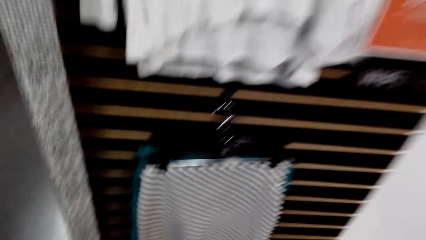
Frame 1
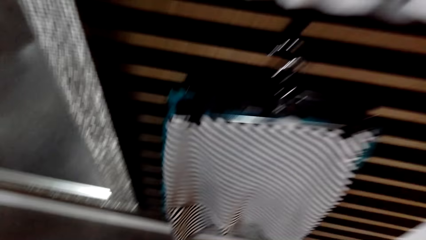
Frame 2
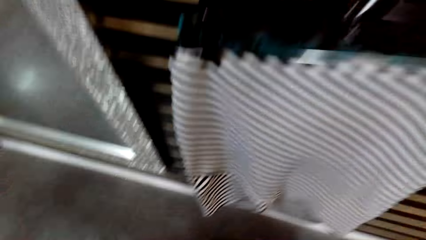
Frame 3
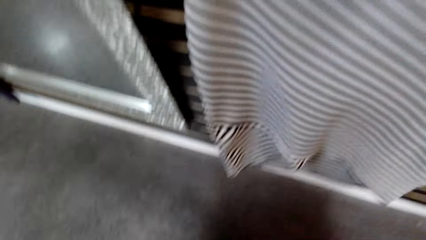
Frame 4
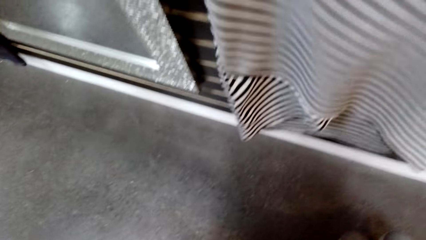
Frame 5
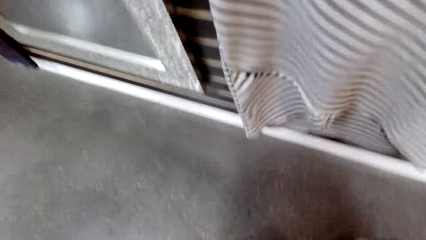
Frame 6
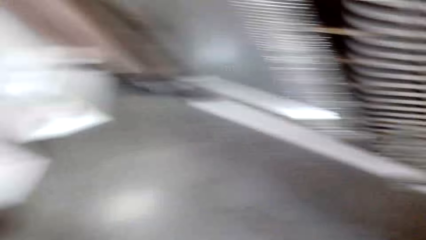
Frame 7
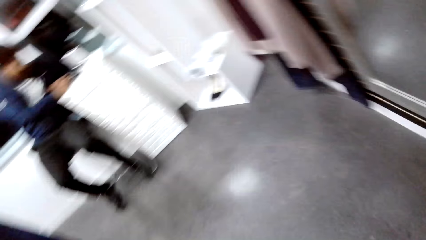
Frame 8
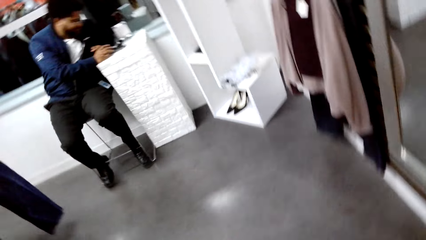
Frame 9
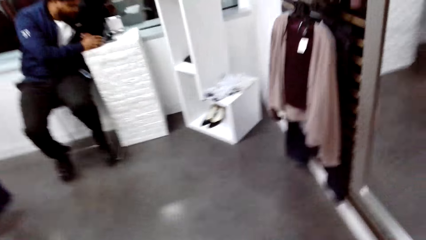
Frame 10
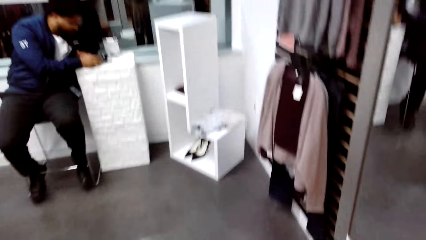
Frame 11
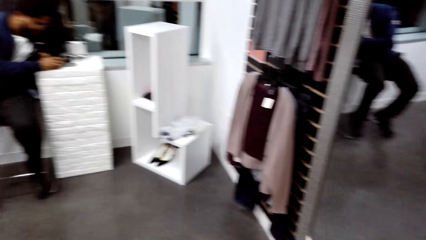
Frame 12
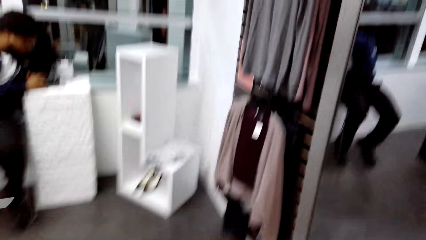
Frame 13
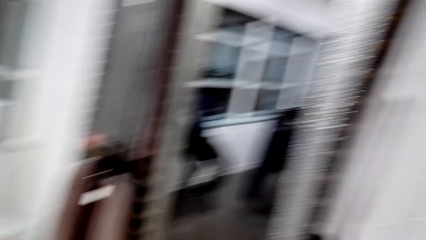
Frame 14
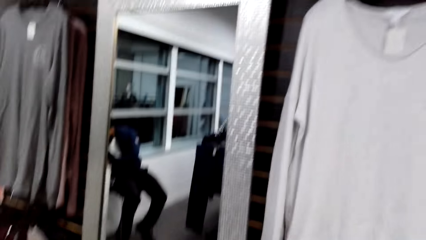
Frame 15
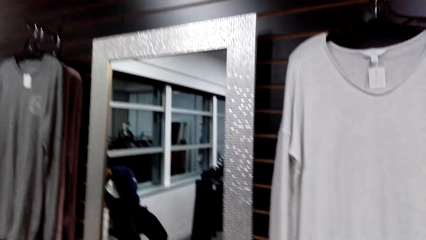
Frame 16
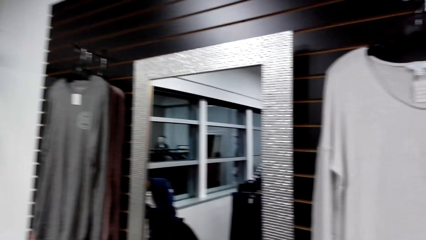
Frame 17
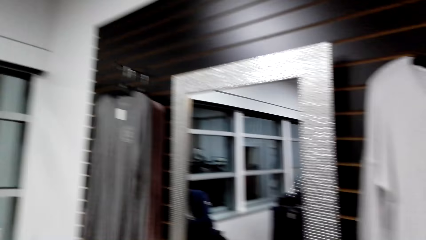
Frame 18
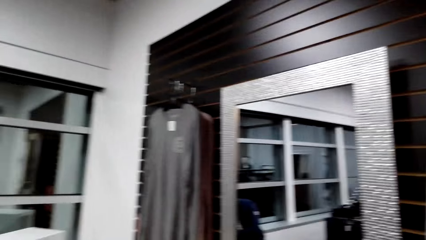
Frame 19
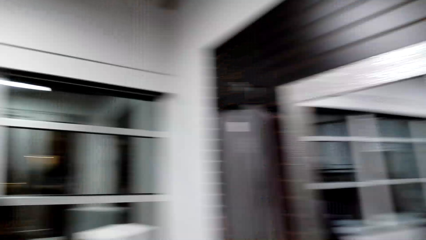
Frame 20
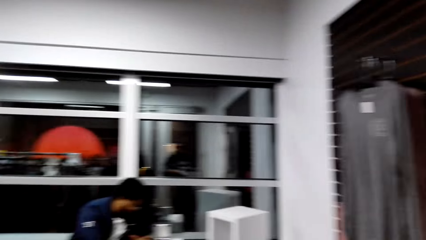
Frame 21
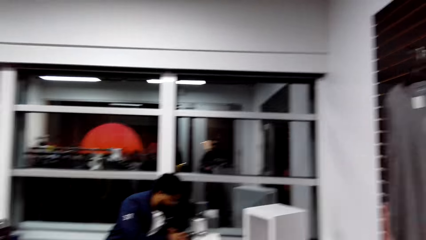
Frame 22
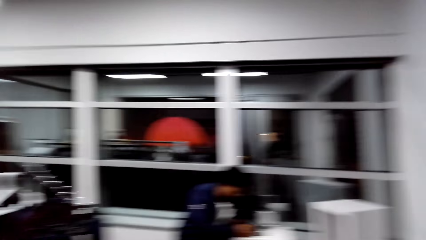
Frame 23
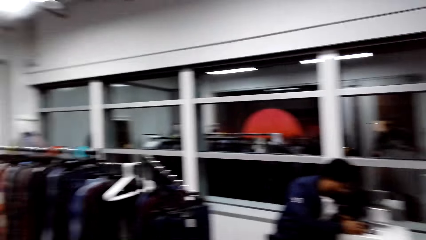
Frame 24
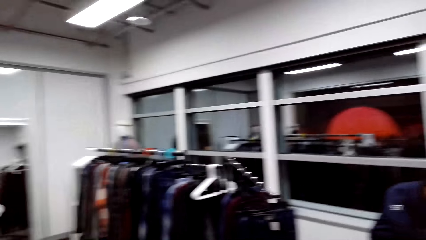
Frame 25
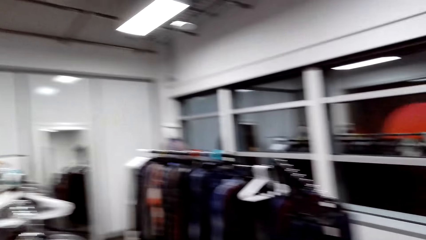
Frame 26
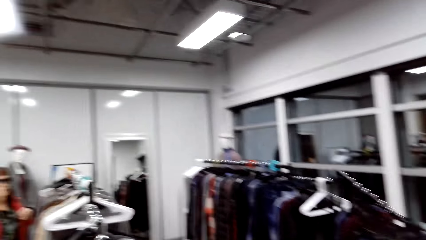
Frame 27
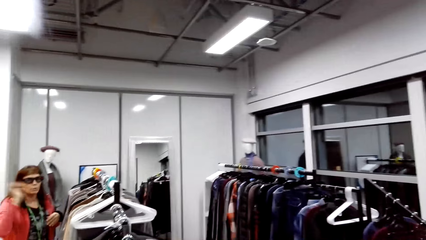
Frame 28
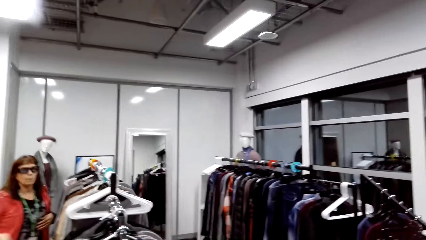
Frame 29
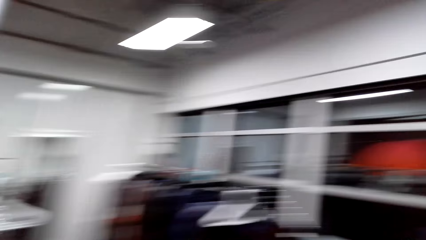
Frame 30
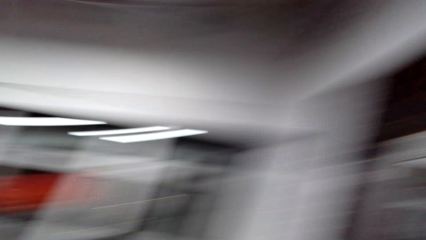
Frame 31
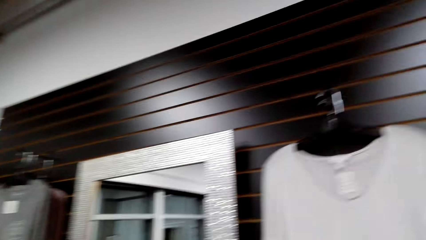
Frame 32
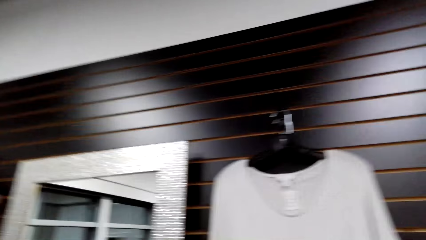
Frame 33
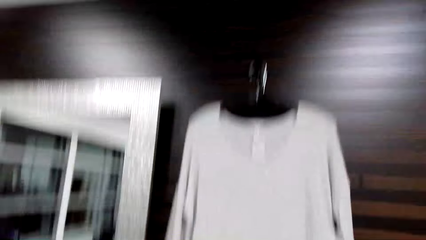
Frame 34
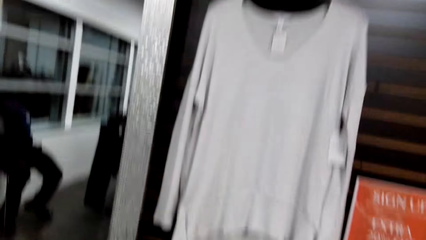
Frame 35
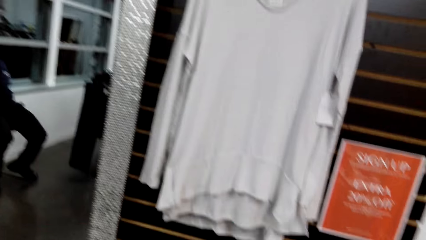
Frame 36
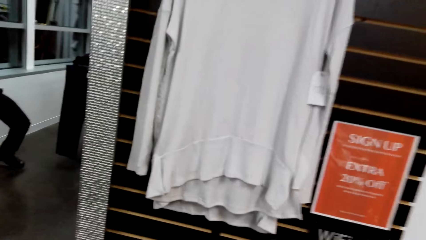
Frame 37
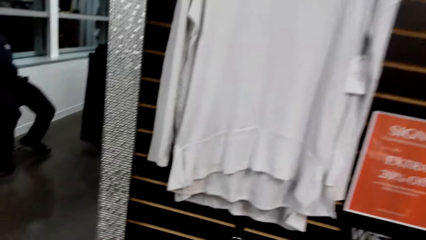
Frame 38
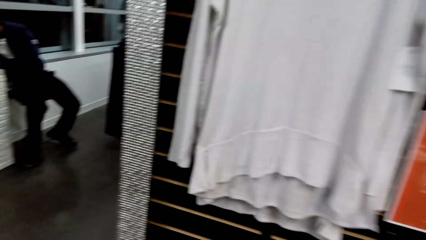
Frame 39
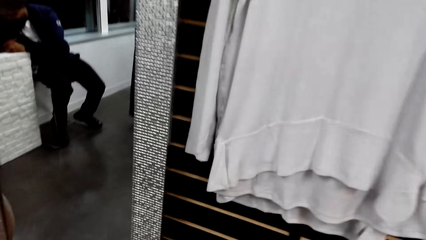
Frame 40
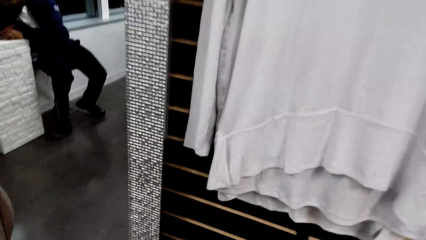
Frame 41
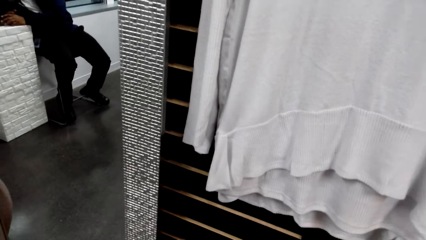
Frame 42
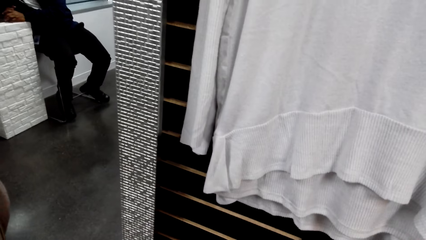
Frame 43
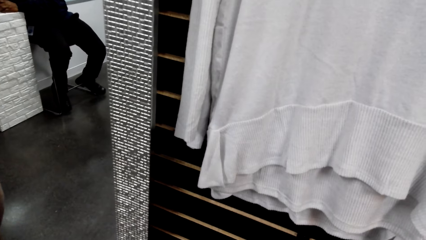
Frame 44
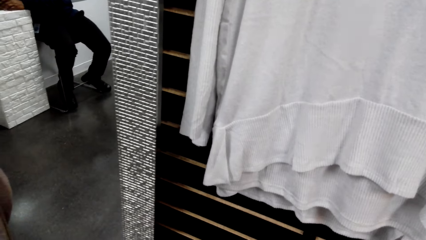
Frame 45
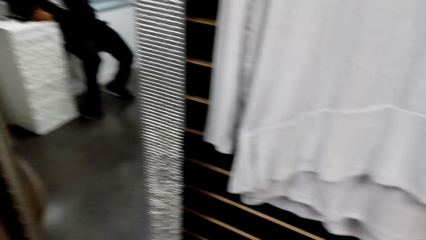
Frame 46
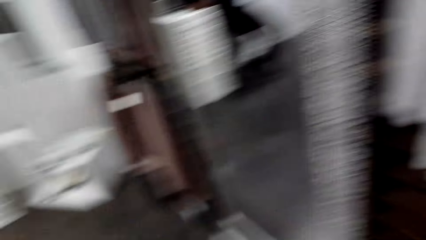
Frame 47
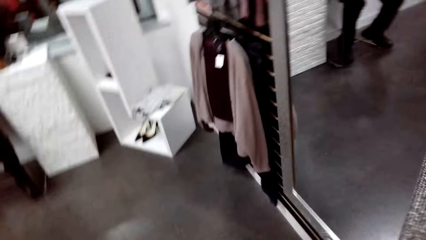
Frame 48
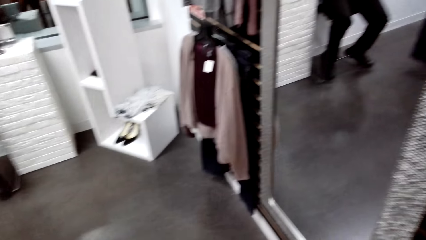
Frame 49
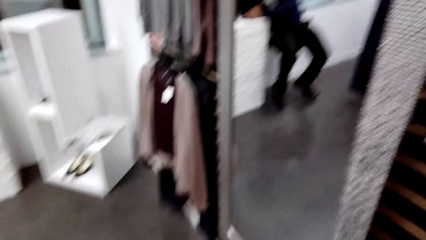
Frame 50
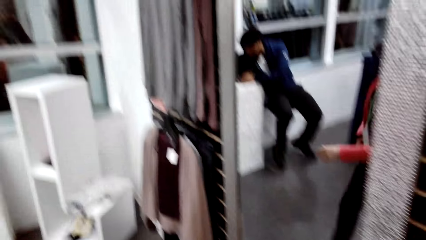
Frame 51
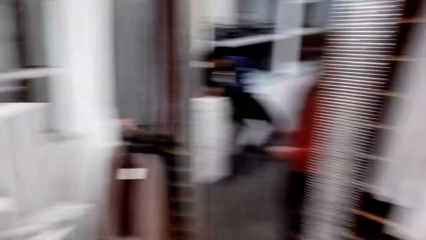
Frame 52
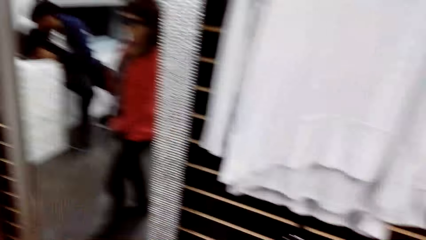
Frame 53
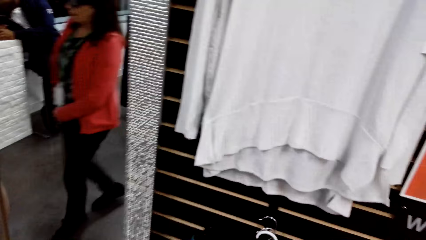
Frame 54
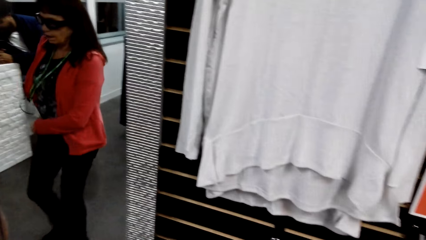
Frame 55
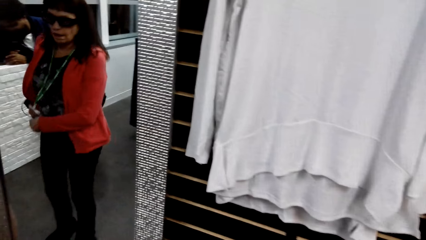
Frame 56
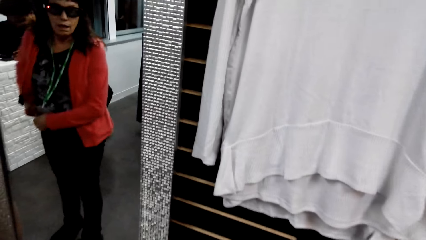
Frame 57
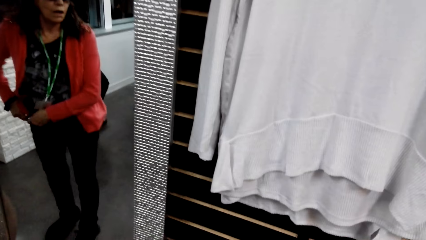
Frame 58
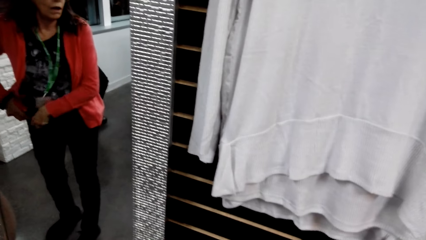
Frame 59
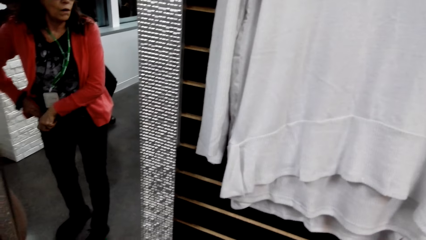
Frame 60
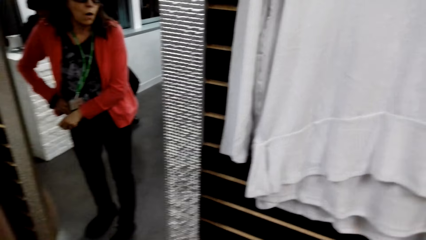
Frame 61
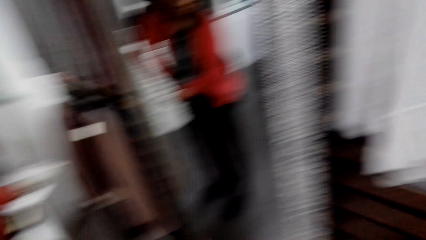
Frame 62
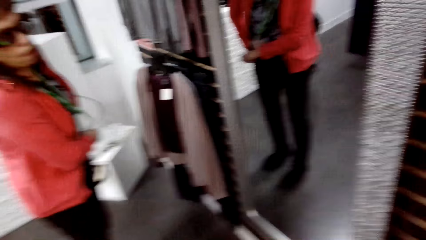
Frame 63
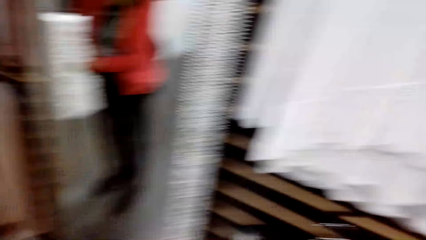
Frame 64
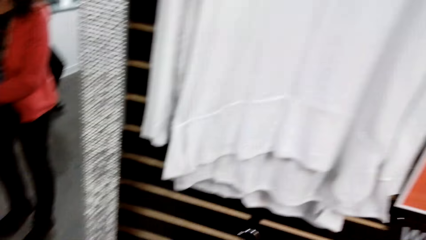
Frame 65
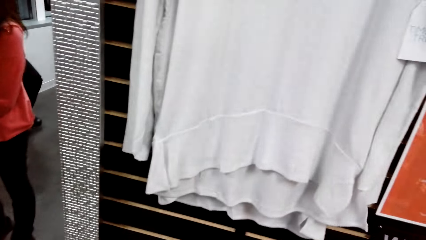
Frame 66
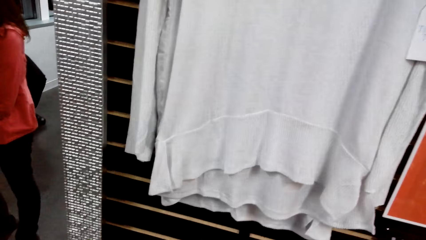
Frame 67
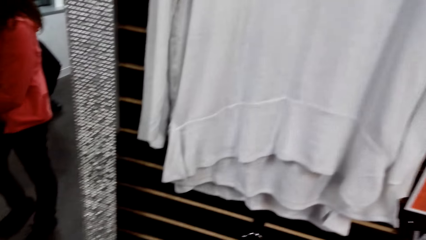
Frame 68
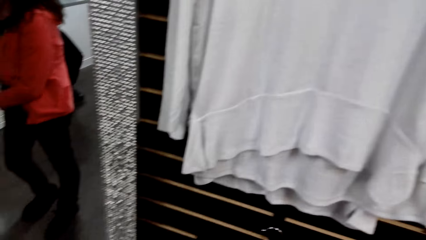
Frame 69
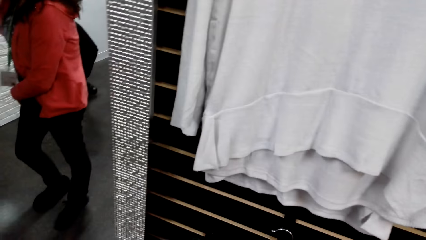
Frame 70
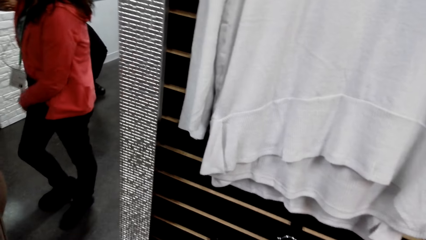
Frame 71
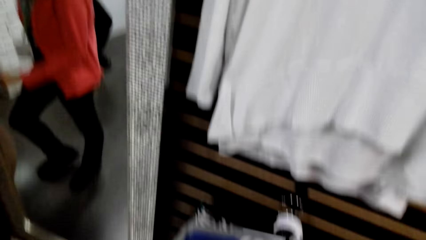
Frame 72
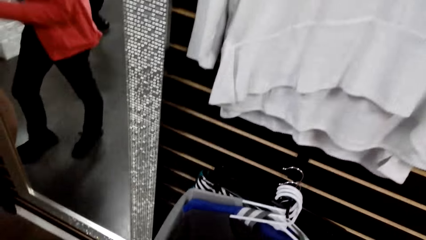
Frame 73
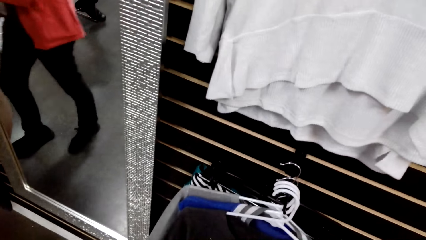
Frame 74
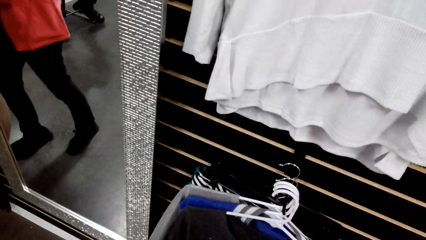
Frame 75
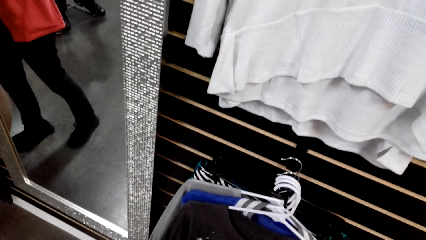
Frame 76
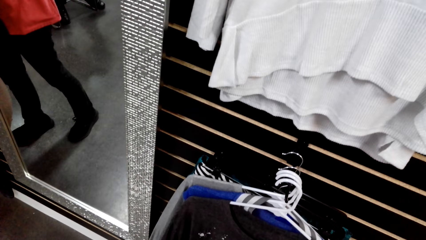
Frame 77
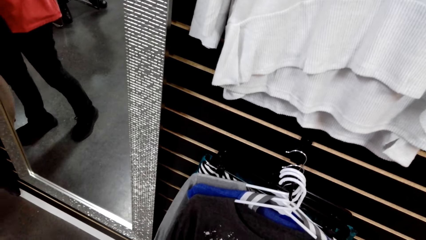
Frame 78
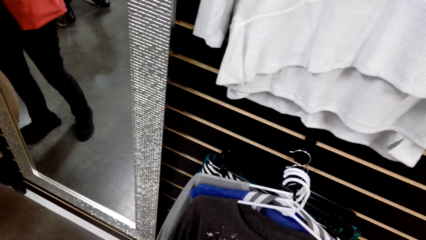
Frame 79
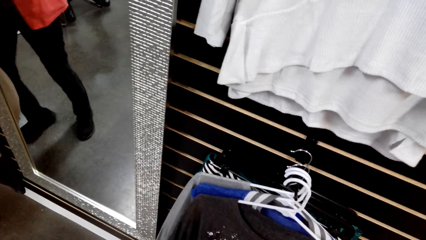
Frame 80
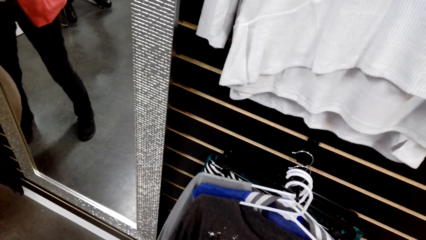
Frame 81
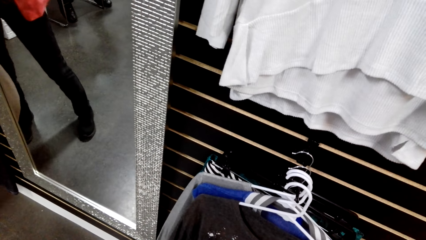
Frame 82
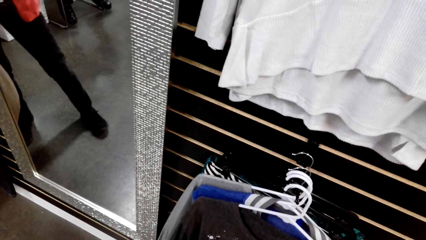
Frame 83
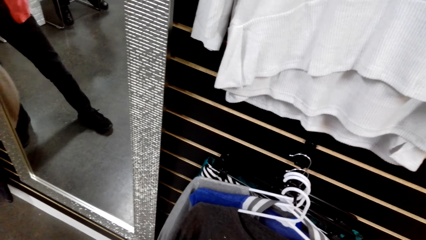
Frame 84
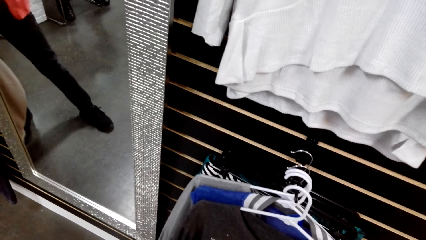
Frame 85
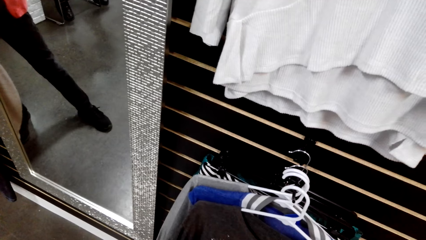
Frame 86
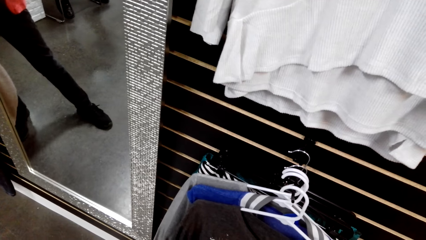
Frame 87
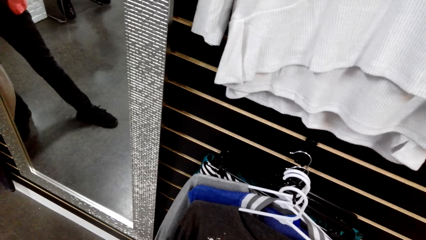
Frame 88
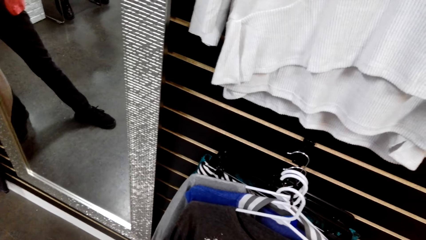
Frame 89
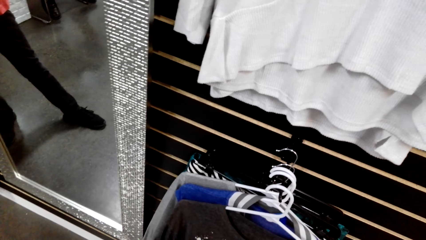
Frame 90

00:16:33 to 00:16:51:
The camera wearer dialogues with a person. A man uses a phone. The camera wearer looks around the clothing store. A woman touches her pockets. The camera wearer dialogues with the person.
